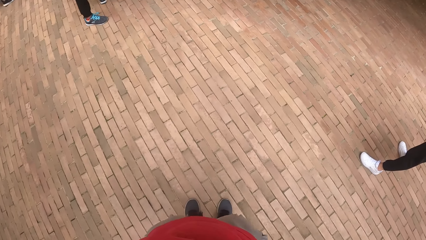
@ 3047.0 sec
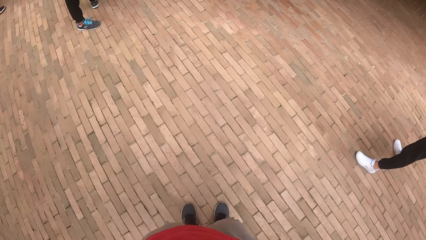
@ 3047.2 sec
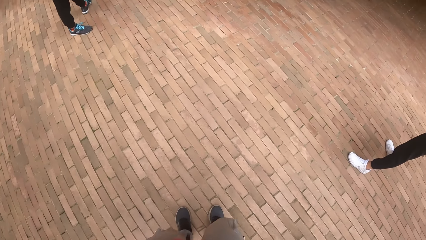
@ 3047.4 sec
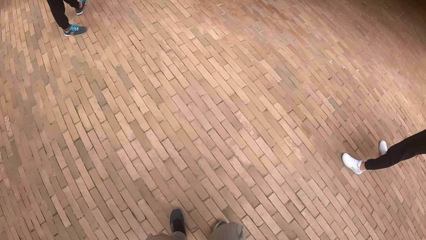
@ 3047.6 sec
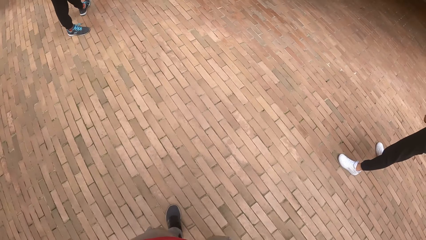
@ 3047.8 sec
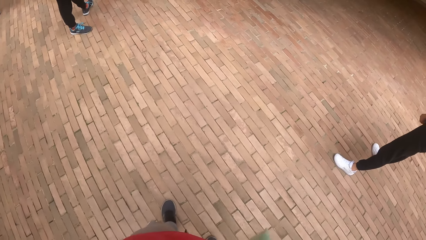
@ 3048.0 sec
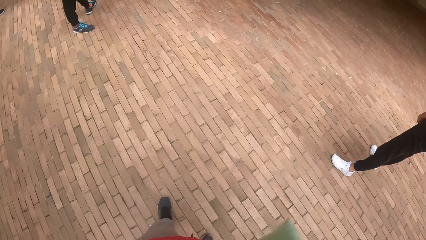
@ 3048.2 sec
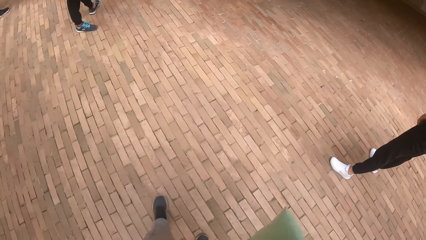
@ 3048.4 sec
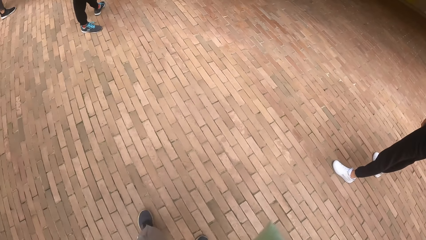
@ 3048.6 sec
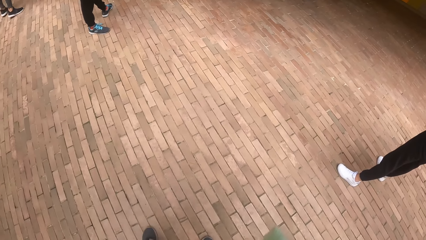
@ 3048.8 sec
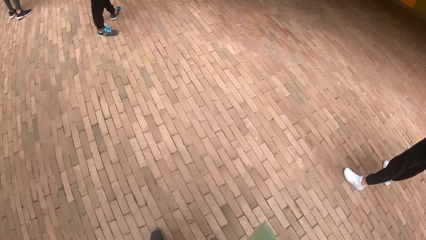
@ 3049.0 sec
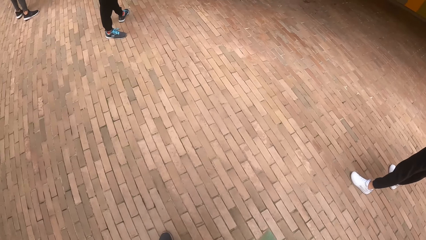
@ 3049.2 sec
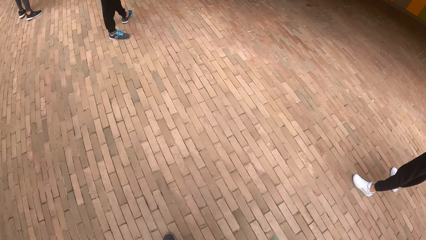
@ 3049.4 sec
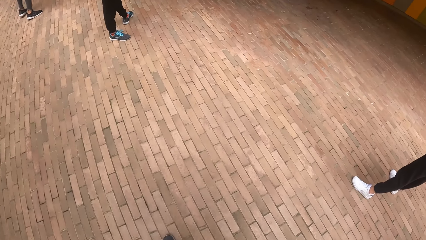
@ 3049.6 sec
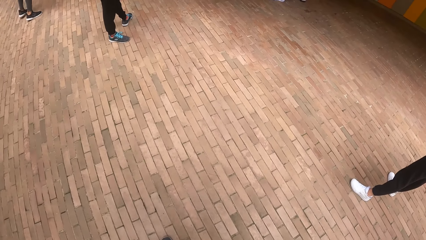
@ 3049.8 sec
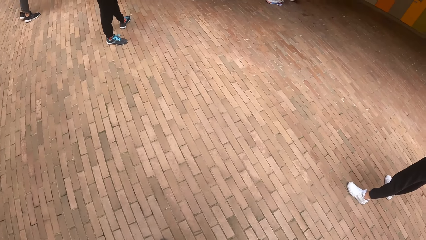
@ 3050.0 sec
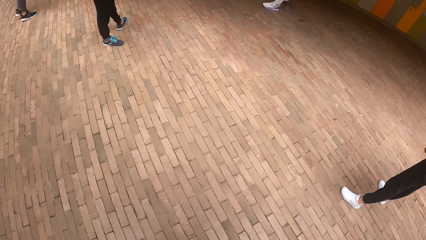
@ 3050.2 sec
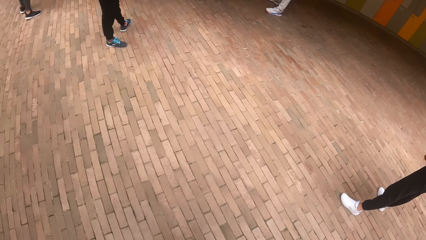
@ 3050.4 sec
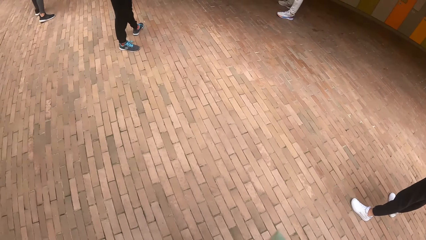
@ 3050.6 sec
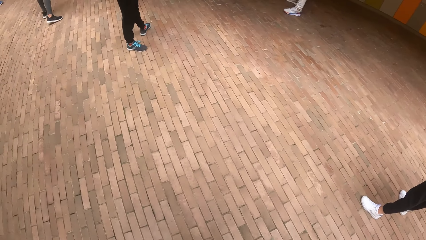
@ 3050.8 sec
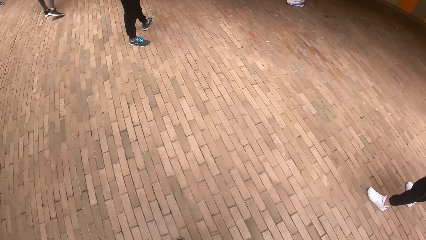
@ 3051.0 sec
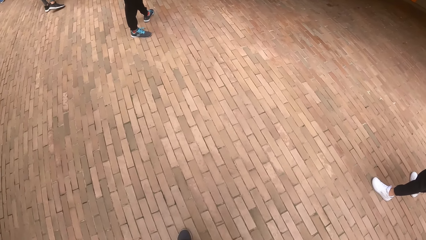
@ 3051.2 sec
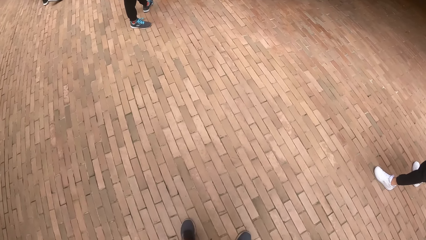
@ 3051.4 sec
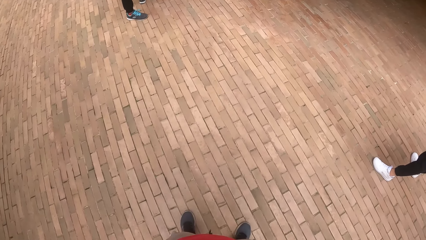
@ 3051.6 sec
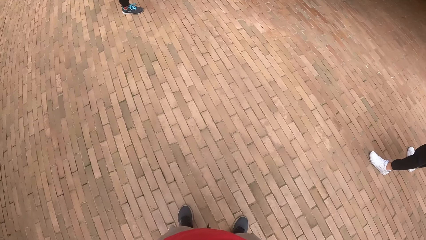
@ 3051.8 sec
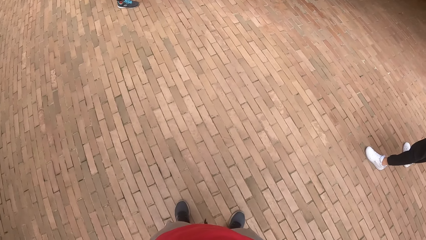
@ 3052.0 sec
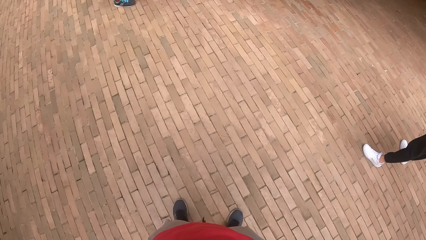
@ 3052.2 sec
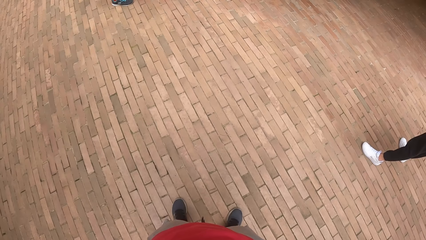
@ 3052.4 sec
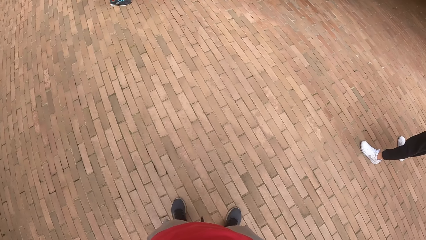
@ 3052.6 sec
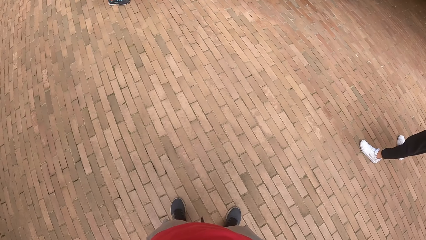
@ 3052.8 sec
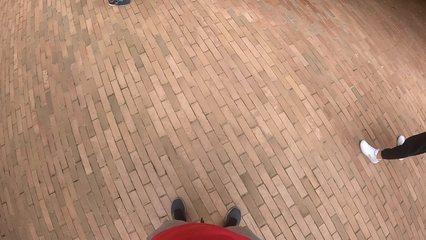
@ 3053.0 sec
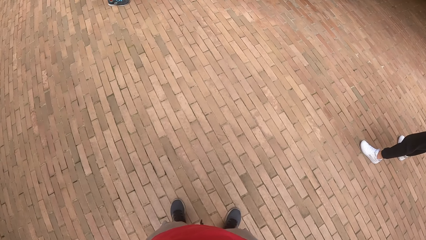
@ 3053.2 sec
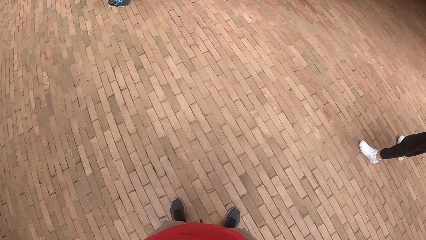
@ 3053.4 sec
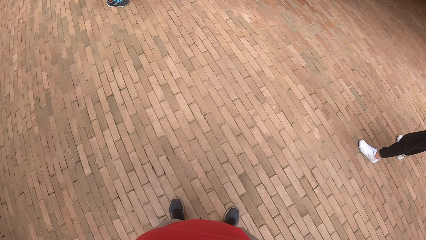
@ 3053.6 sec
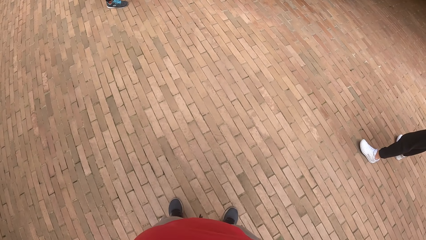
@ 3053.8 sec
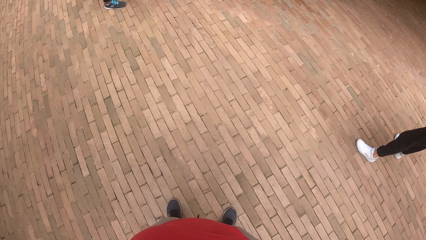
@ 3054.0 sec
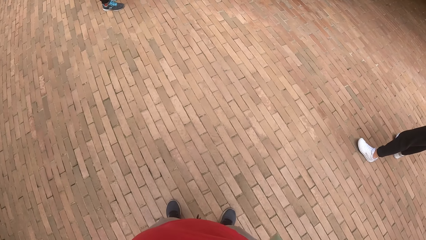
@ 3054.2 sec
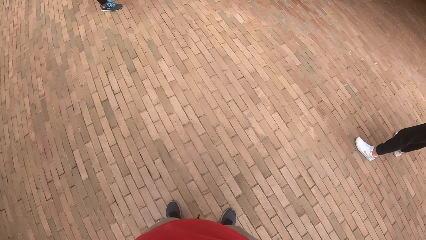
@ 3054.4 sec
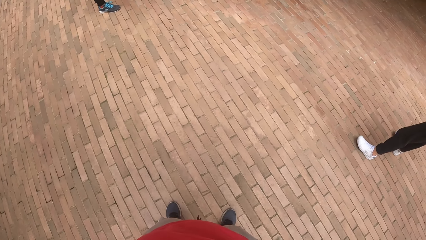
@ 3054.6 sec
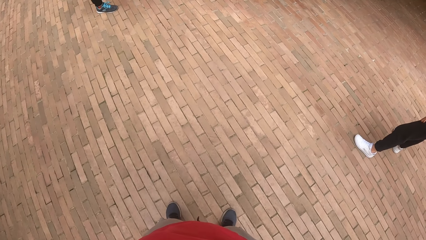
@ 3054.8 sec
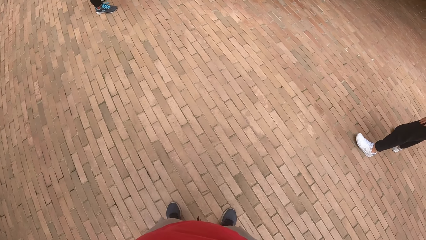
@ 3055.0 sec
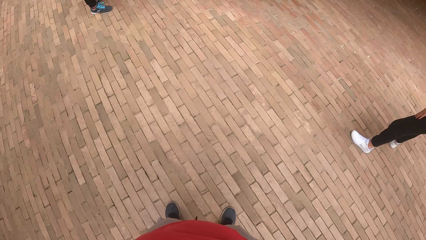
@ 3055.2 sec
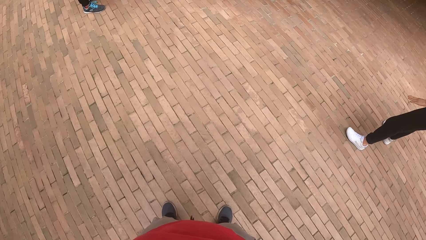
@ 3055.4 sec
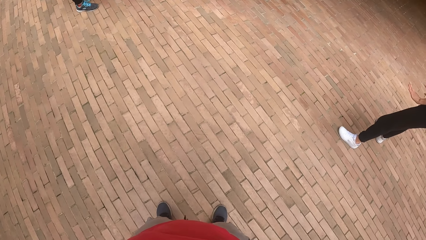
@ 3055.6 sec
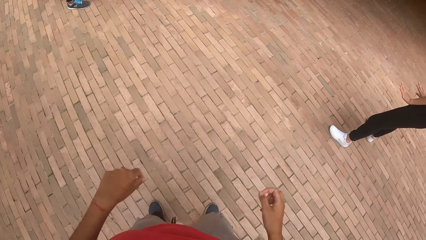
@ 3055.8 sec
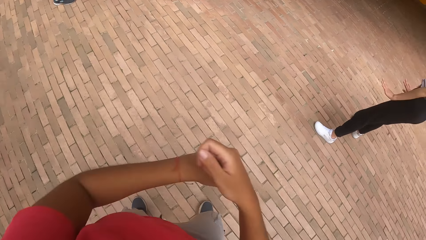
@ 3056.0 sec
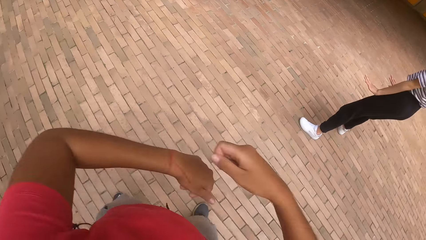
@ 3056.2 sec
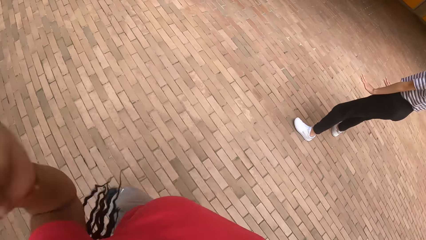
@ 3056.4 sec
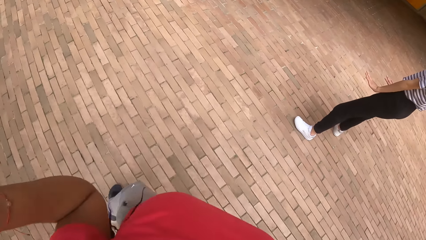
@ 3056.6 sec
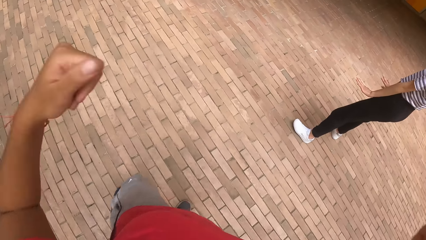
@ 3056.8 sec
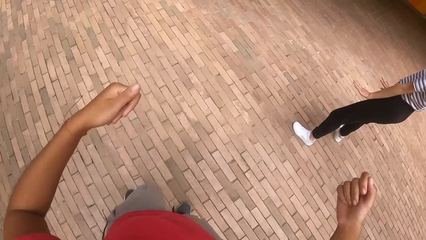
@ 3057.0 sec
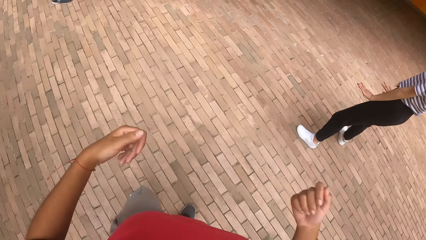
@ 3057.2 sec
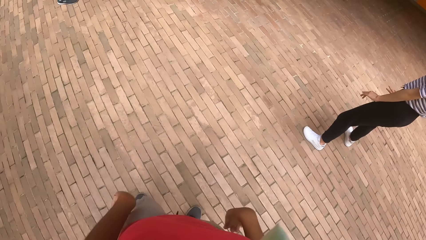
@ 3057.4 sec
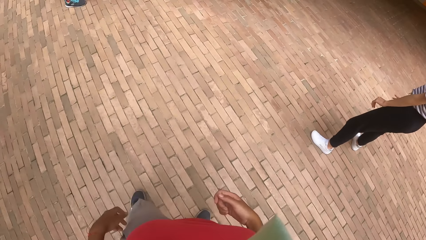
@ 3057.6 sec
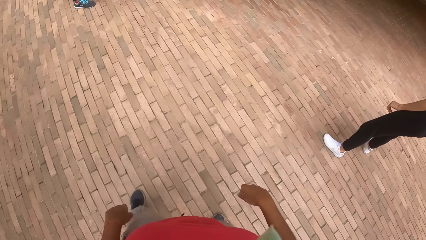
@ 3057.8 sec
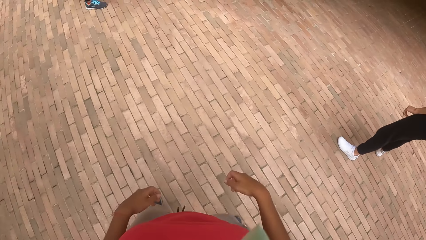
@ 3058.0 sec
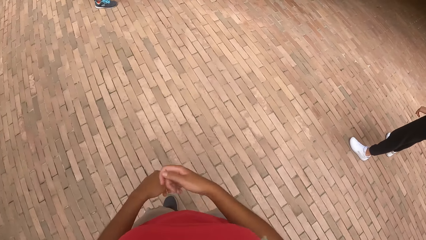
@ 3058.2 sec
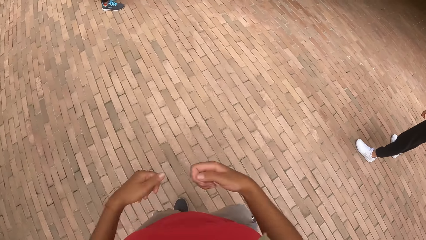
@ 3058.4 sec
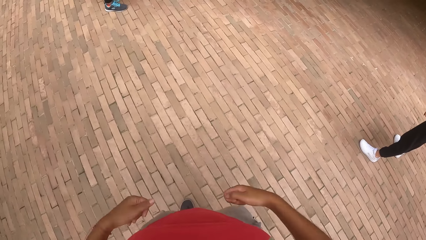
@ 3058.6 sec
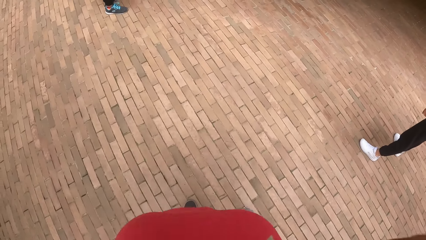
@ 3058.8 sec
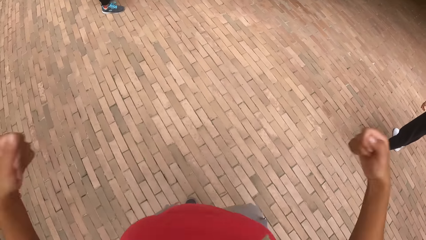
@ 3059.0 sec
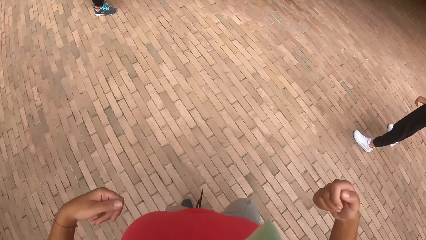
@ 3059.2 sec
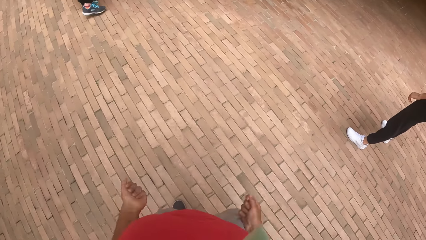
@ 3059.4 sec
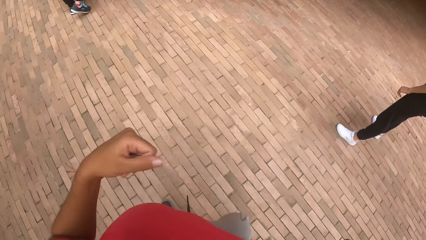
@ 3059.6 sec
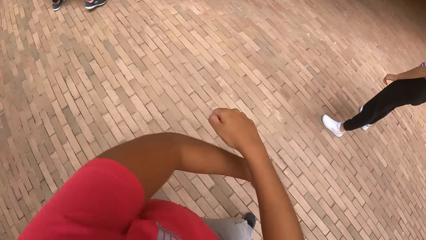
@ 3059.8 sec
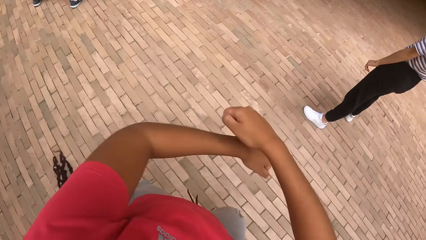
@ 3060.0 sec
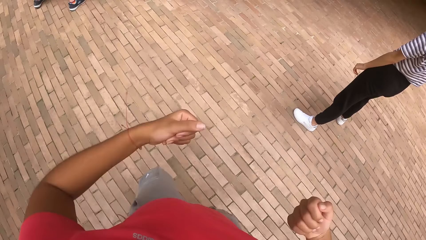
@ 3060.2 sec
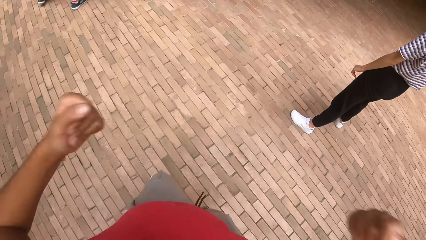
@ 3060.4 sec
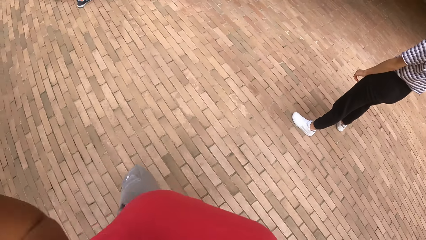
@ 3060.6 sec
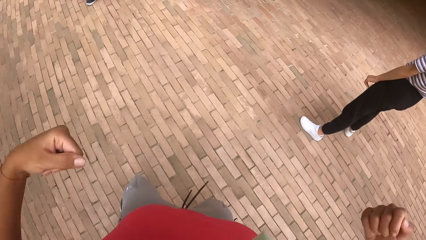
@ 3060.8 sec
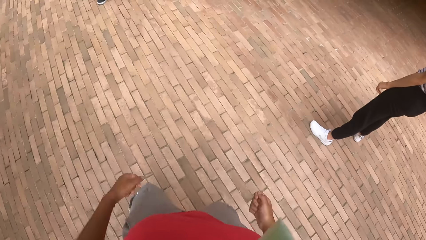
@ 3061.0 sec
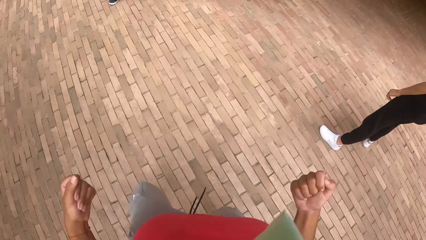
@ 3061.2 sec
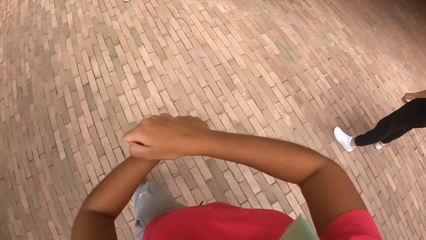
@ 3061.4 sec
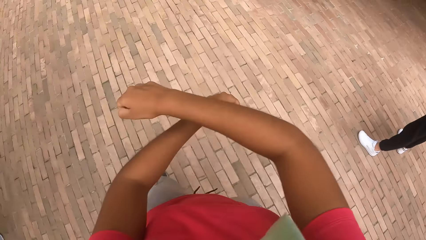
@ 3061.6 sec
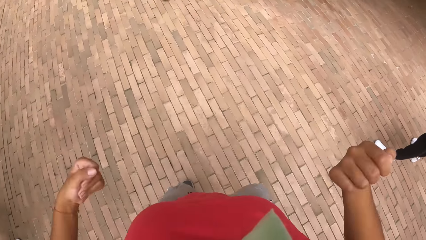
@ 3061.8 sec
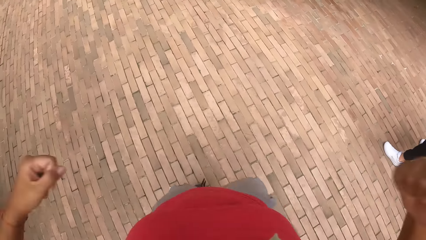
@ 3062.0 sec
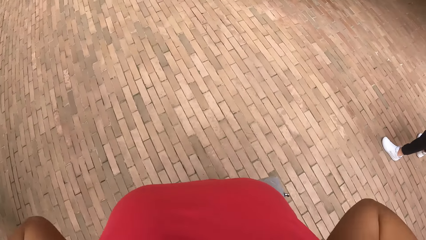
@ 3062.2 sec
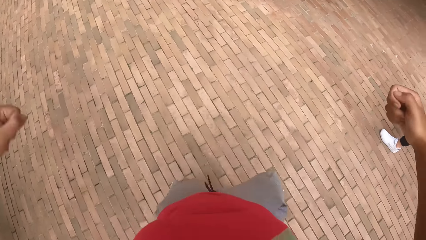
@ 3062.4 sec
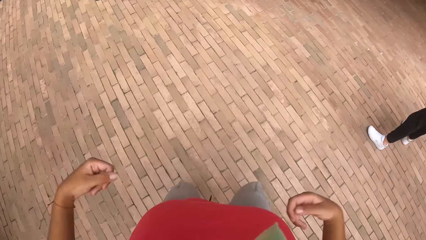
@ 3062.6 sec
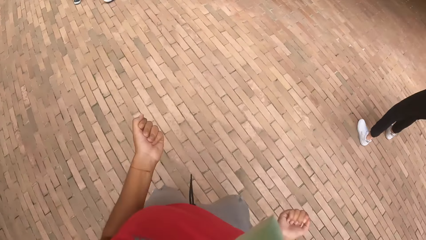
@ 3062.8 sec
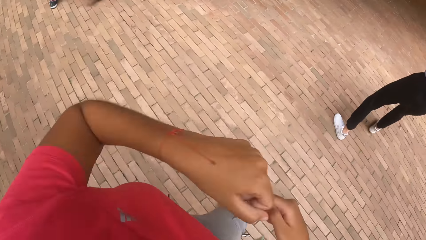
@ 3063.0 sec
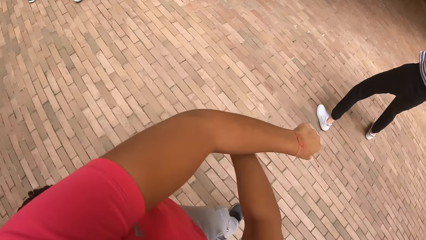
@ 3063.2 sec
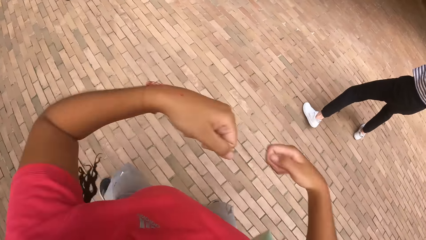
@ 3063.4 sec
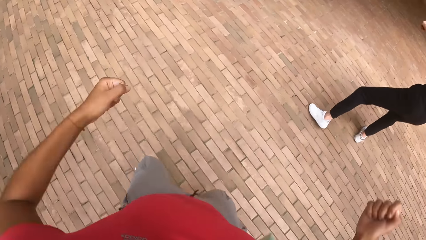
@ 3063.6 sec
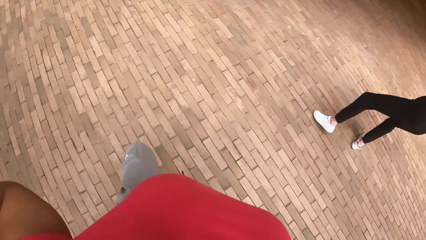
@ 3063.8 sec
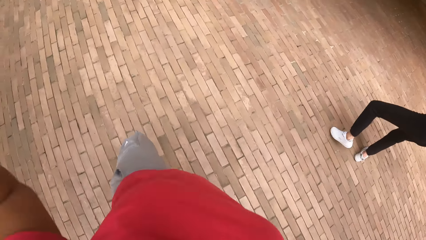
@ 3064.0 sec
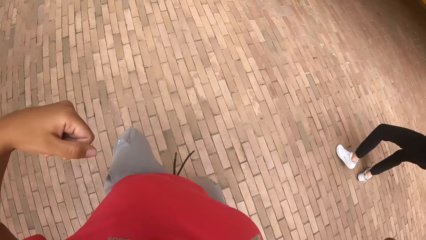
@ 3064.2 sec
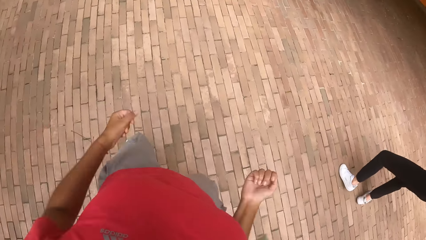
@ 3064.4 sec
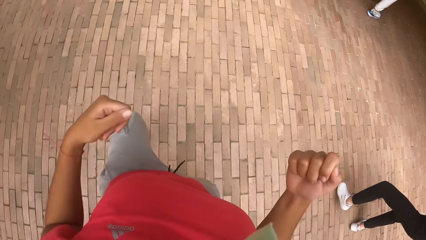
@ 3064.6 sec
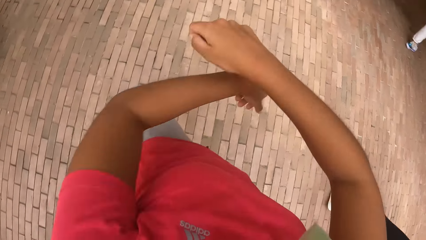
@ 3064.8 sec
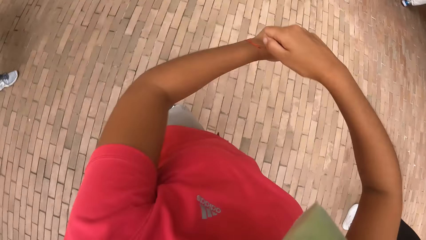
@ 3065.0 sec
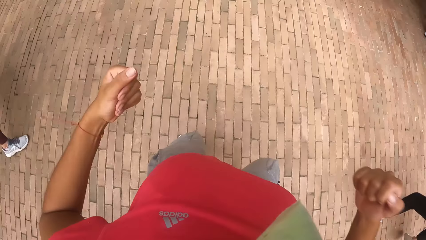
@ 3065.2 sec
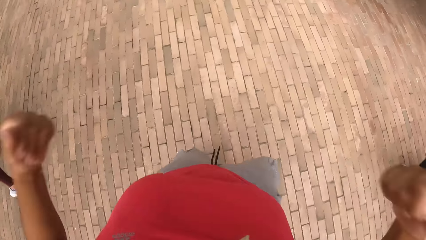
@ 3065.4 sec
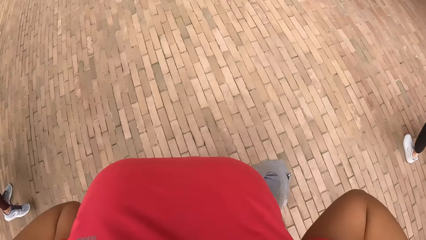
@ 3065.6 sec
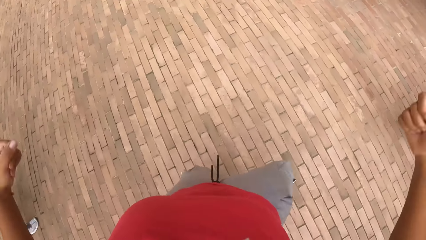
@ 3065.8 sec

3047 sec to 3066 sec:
The camera wearer steps back. She moves her hands. She drops her hands. She dances.
